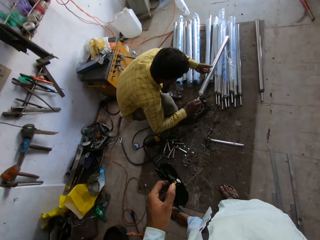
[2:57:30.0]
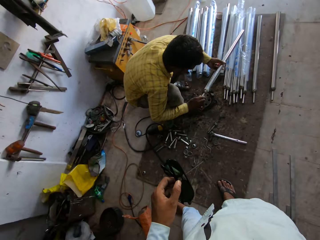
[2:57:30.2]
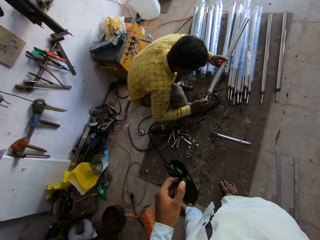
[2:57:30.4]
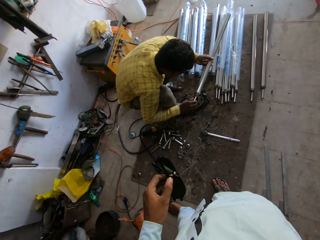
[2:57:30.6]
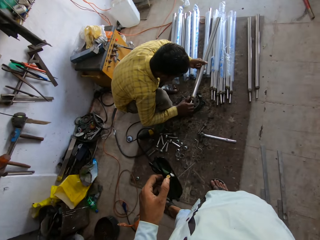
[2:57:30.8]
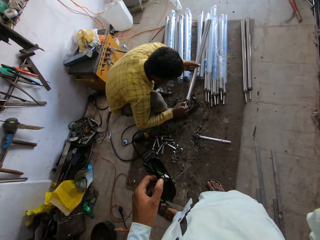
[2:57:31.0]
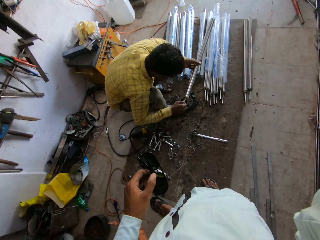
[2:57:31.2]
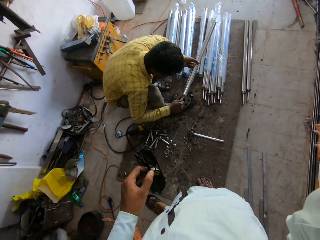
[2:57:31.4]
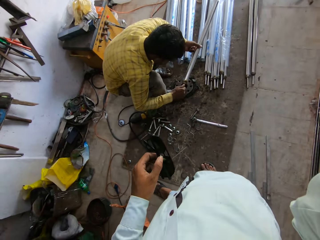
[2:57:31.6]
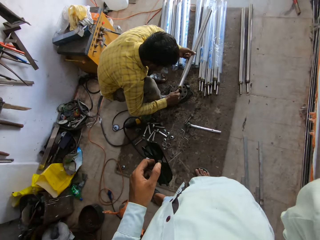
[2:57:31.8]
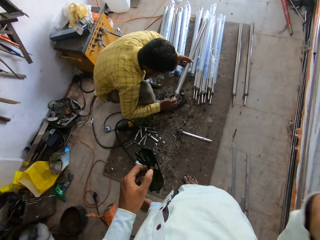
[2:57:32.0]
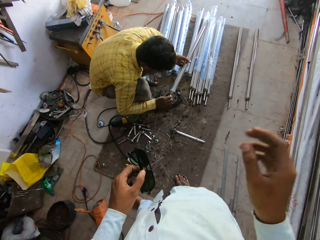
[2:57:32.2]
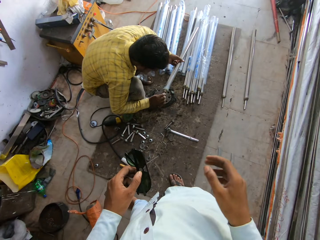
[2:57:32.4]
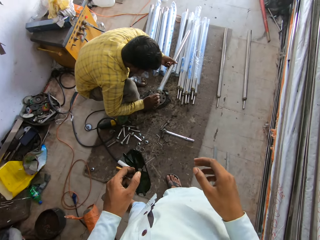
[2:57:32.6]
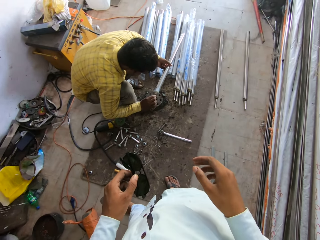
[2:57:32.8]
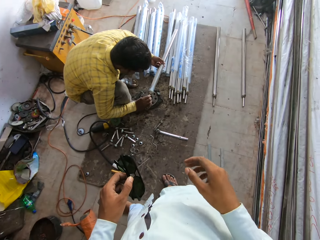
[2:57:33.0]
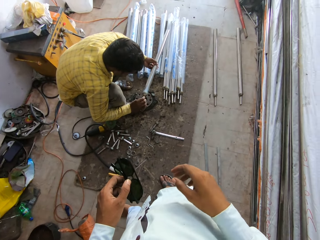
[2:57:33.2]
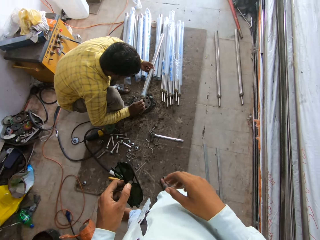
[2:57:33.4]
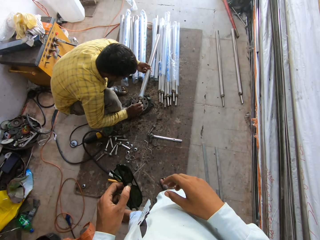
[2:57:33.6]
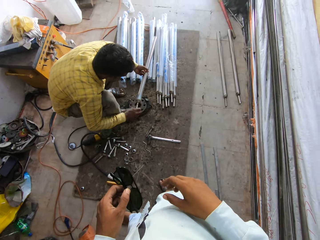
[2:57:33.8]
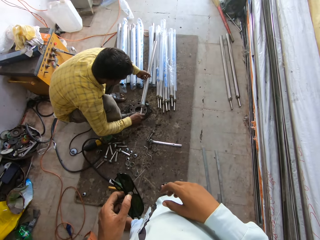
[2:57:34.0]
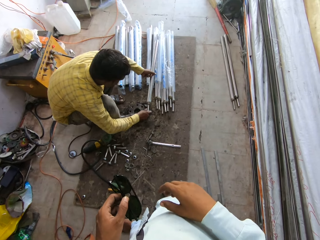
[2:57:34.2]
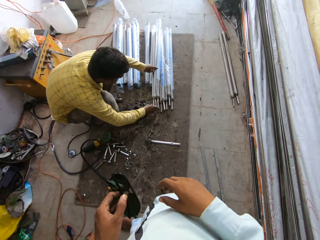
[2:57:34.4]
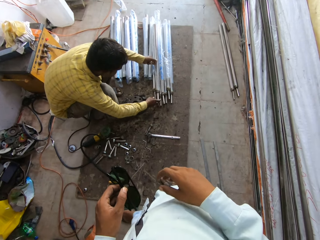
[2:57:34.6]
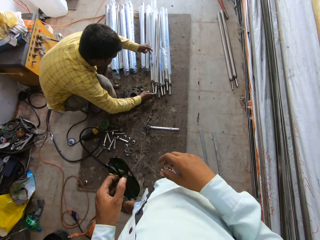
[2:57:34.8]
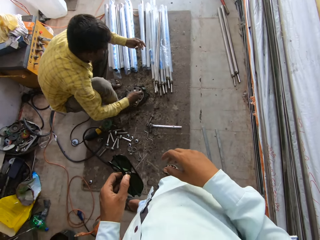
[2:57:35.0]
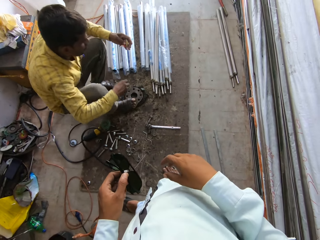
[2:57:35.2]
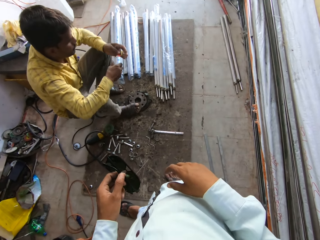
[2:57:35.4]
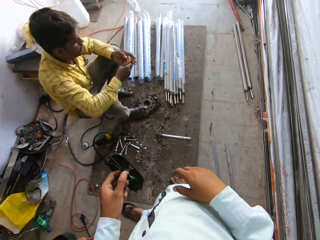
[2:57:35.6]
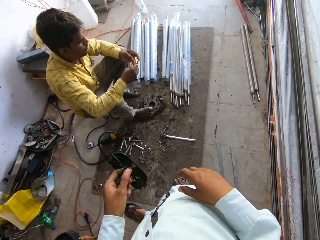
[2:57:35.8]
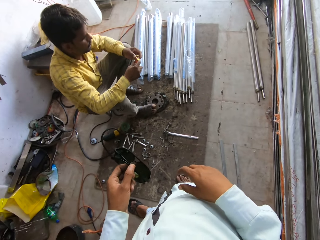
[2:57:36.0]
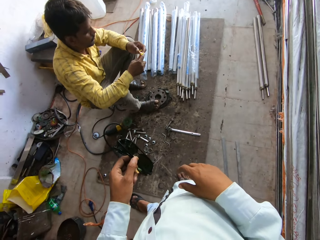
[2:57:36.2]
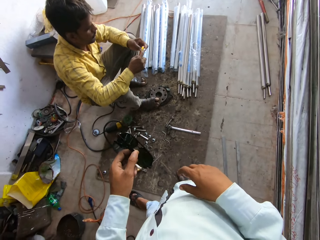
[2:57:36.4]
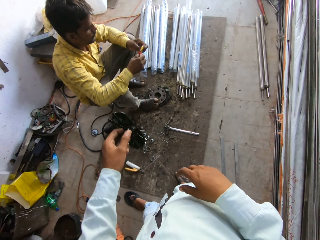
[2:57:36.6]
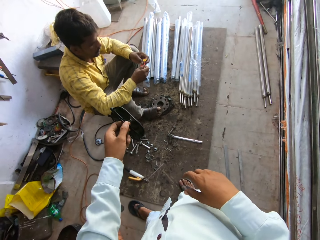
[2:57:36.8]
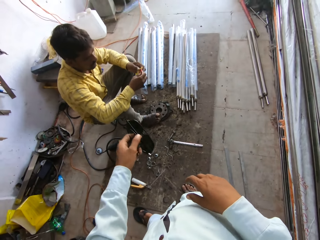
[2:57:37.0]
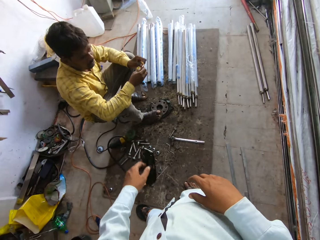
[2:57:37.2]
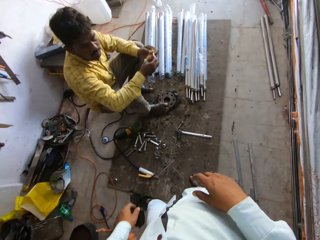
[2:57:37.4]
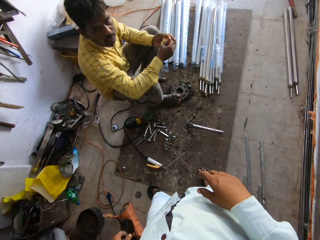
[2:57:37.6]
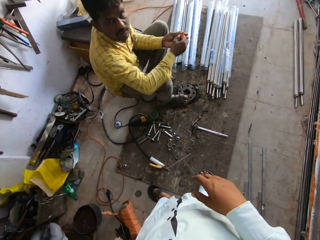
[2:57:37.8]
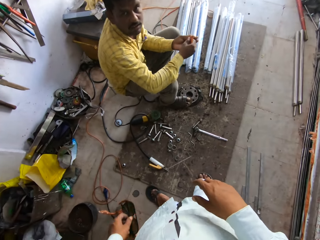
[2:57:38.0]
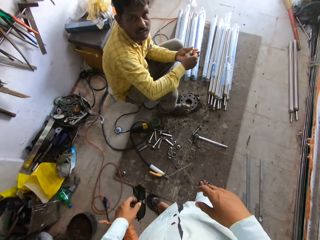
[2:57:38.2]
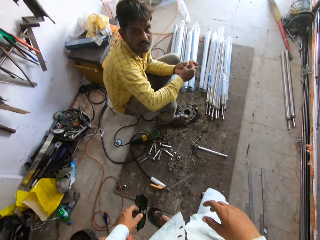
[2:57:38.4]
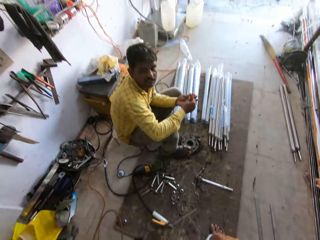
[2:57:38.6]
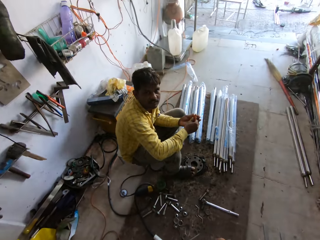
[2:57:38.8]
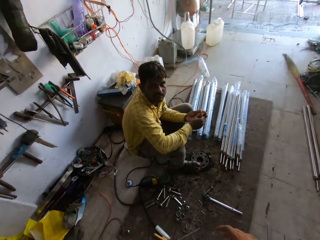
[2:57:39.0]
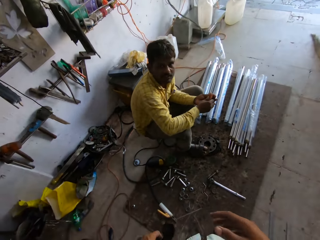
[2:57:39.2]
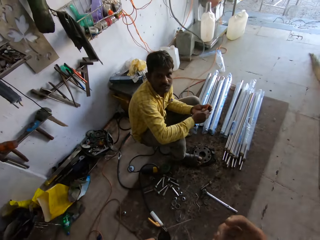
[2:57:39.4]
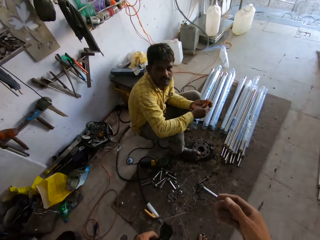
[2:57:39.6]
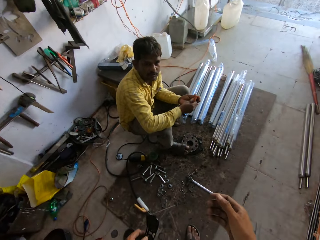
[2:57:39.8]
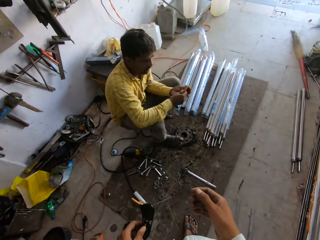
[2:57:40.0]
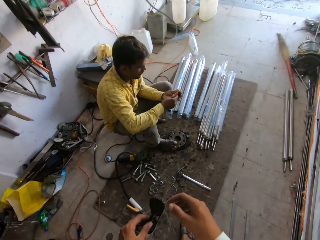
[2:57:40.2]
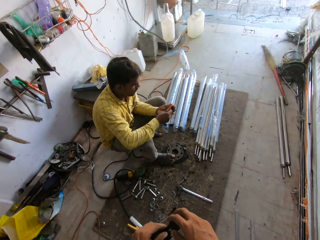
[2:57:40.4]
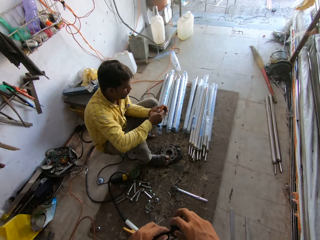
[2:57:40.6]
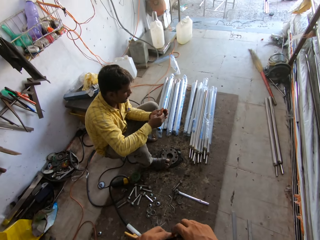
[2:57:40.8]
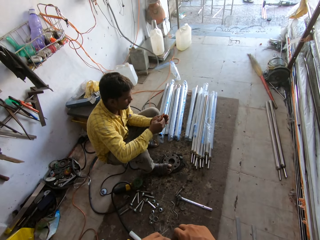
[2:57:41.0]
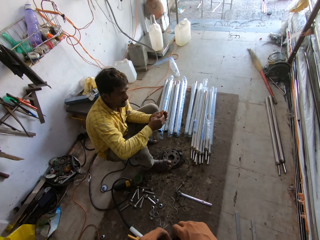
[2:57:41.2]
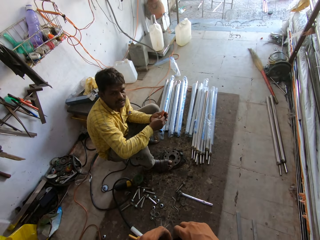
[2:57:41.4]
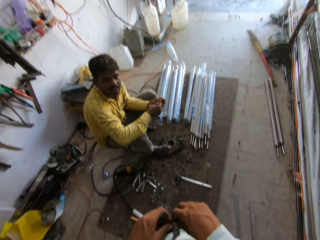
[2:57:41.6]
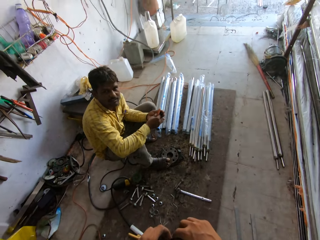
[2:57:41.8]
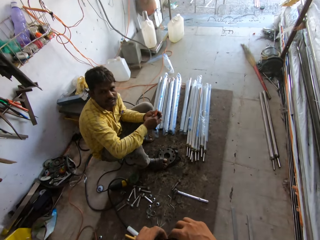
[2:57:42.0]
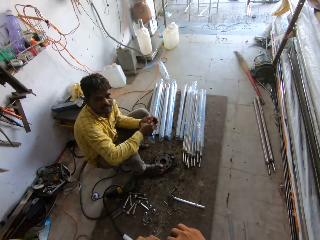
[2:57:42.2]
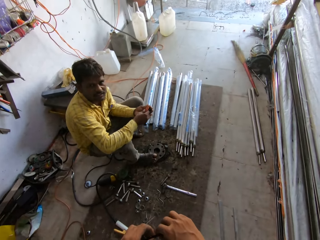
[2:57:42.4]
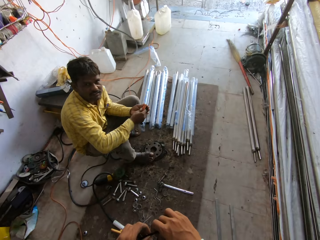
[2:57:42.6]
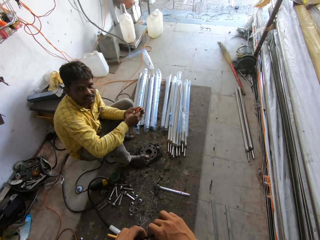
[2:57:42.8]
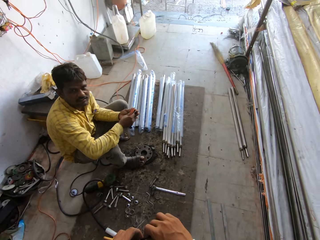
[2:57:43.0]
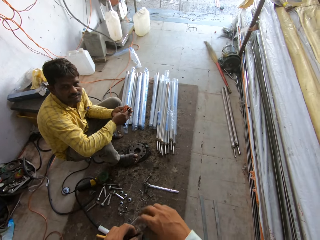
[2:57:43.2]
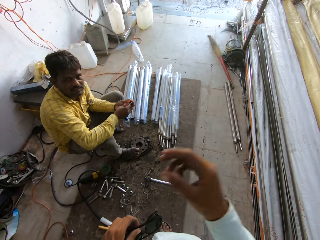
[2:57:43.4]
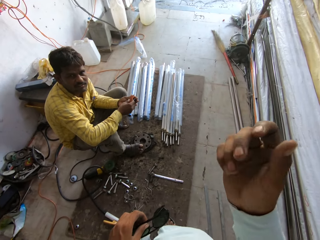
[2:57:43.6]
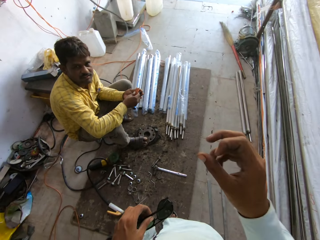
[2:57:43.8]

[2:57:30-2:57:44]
The camera wearer raises his hand. A man picks up a metal rod, looks at the metal rod, and drops the metal rod. He speaks to the camera wearer and looks at the camera wearer. The camera wearer speaks to the man. The man speaks to the camera wearer and looks at the camera wearer.

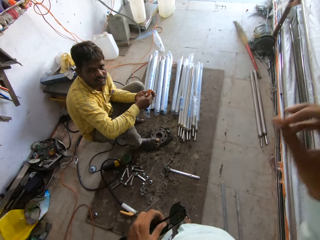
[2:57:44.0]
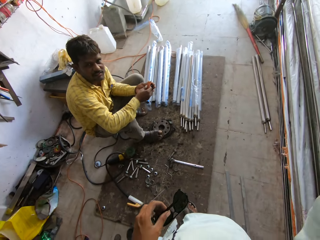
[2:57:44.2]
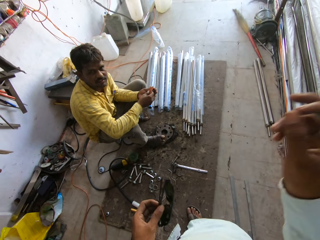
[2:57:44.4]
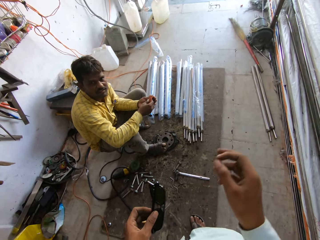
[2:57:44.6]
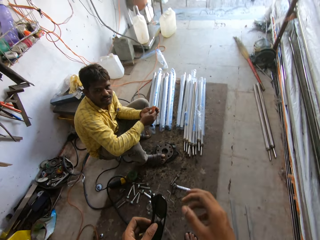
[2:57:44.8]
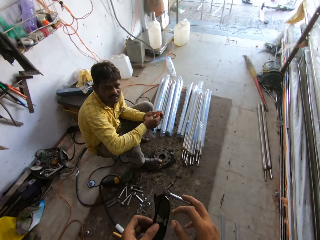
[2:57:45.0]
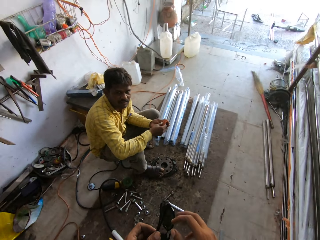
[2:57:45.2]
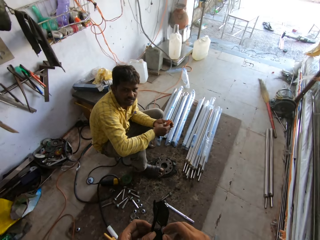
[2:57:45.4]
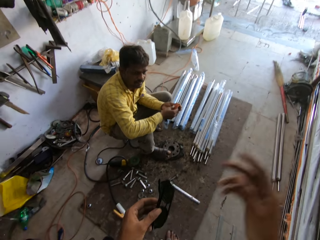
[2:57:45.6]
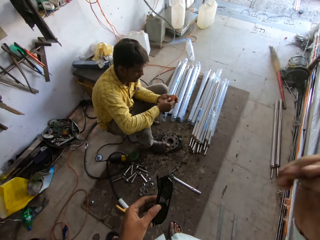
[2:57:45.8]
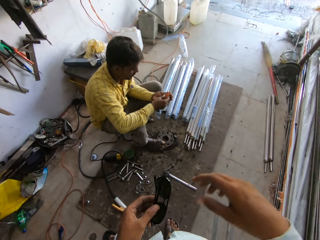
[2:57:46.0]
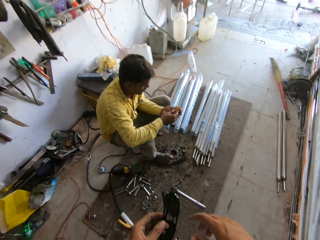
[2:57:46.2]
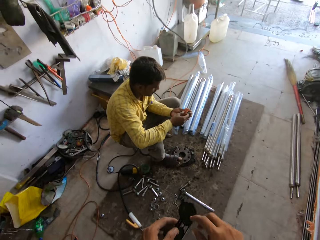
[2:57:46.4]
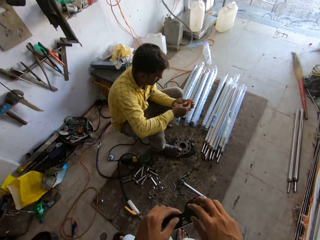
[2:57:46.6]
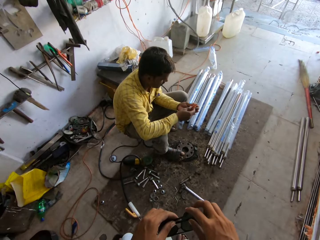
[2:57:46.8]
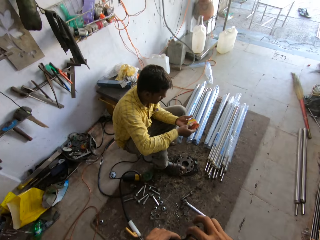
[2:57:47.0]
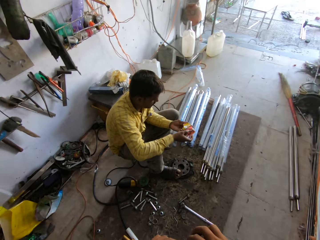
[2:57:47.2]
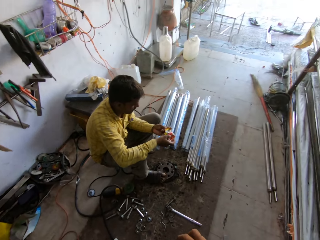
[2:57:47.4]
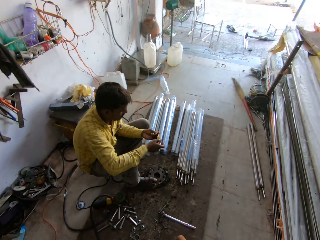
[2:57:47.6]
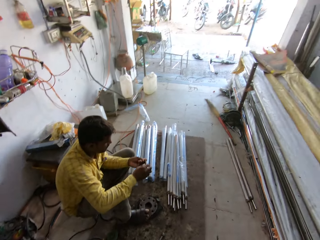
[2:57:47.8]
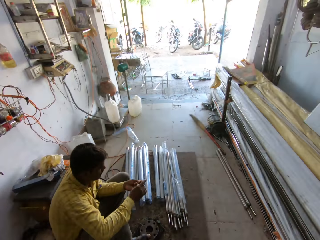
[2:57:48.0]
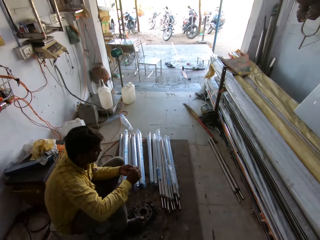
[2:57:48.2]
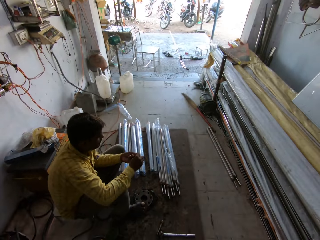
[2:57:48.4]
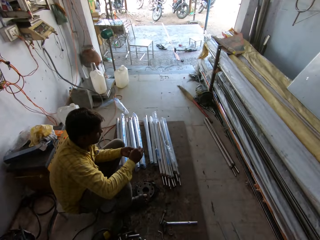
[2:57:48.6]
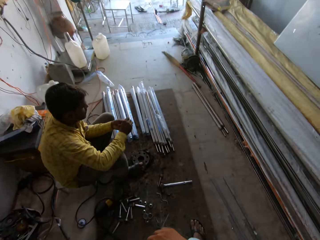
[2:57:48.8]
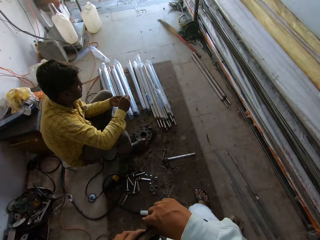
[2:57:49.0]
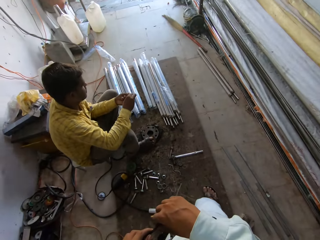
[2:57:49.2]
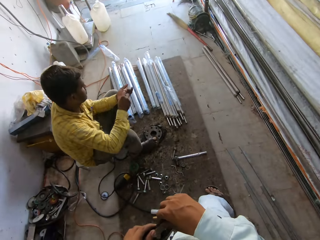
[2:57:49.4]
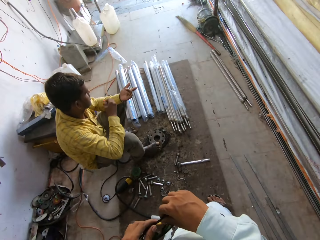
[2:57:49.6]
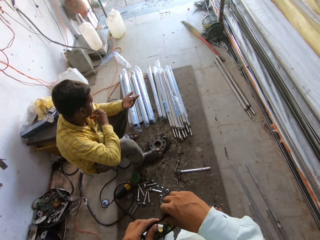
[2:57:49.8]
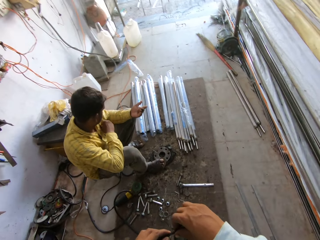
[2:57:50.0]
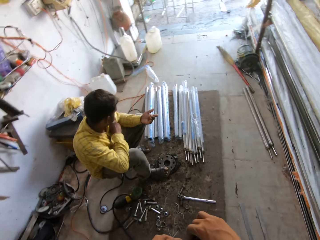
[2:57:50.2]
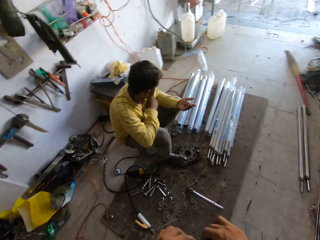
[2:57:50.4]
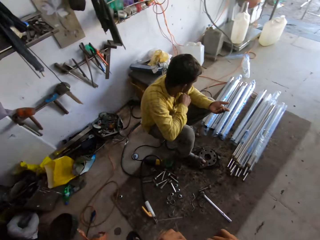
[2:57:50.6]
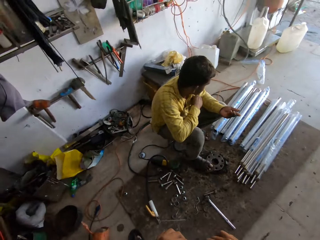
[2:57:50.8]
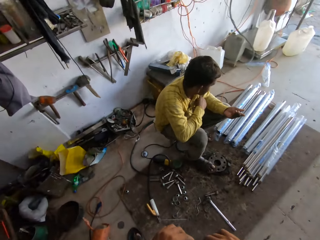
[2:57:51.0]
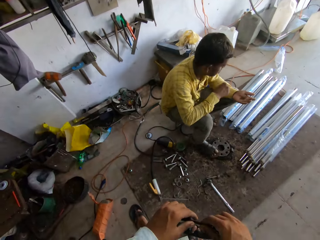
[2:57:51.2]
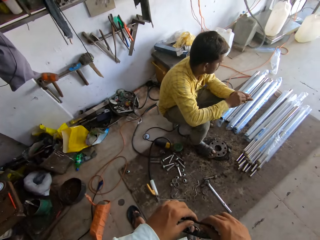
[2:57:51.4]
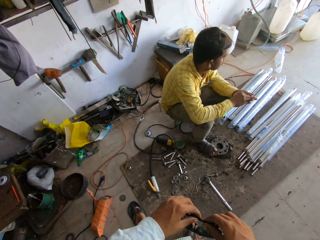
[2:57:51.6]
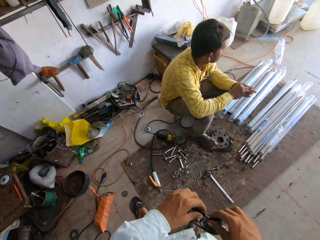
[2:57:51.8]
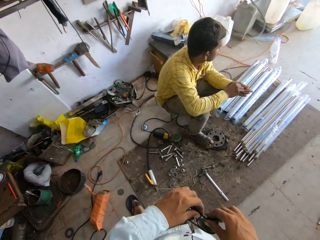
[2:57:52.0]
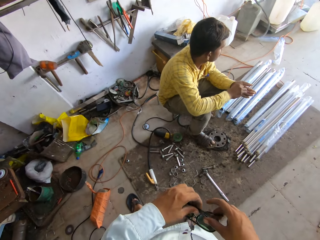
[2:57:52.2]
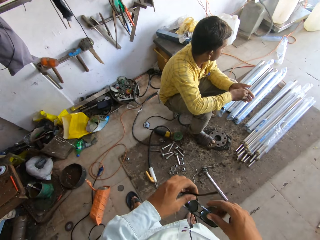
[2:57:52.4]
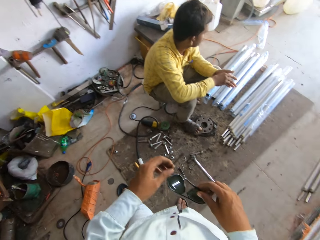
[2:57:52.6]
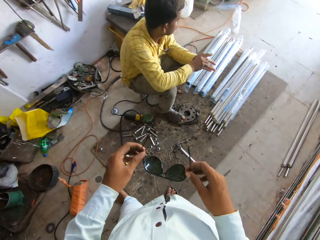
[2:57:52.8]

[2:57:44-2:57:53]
The camera wearer speaks to a man. They look around the workshop. The man picks up medicine and places the packet of medicine in the pocket.
